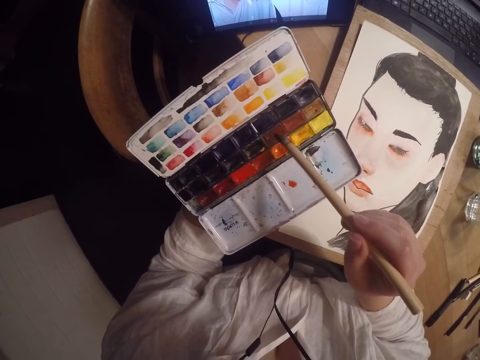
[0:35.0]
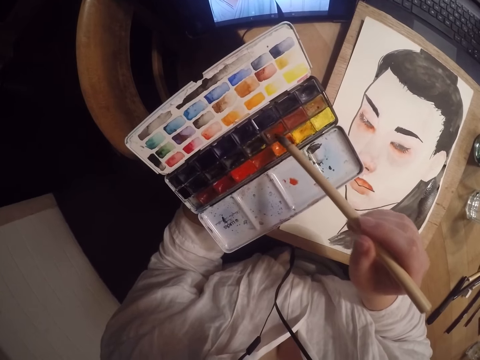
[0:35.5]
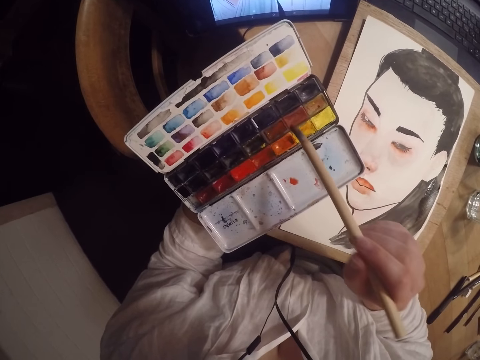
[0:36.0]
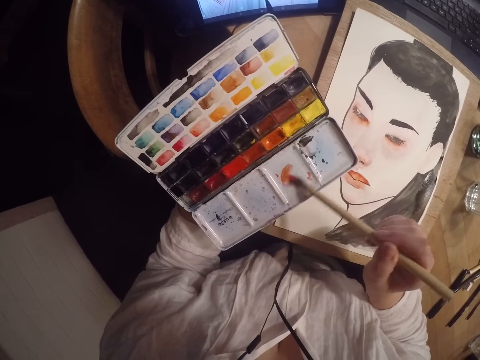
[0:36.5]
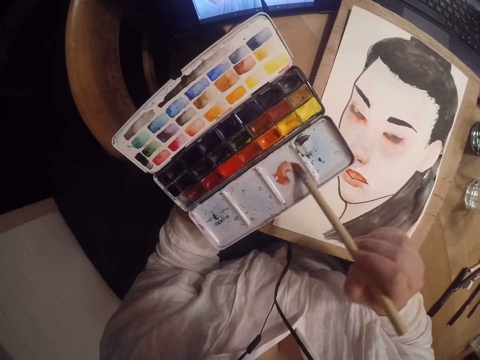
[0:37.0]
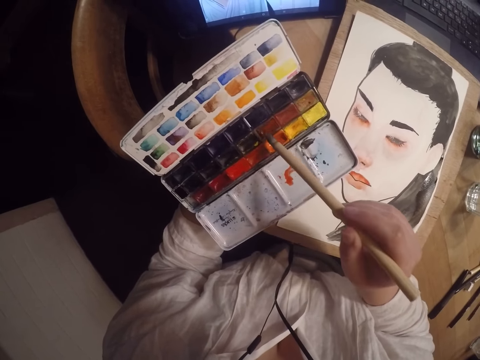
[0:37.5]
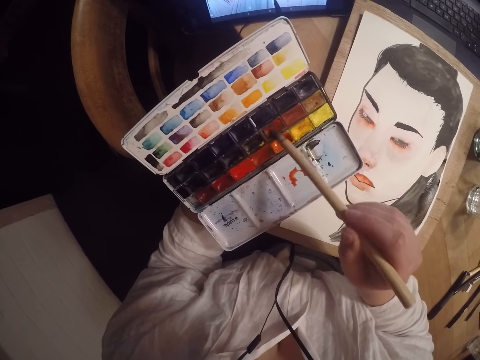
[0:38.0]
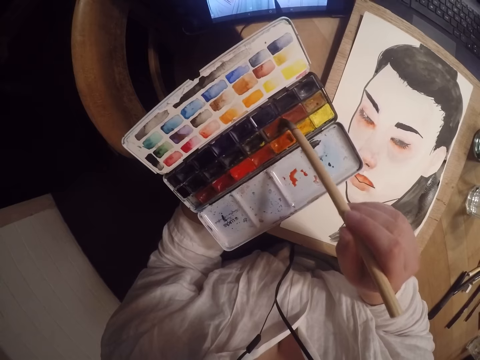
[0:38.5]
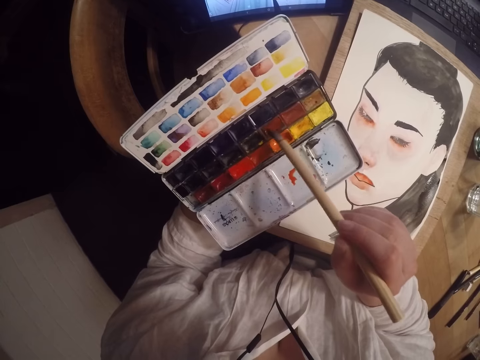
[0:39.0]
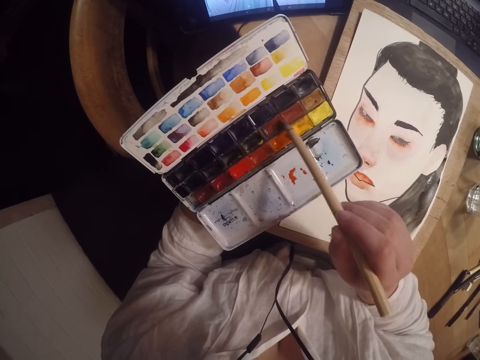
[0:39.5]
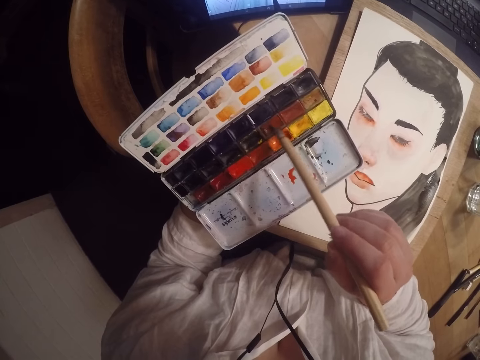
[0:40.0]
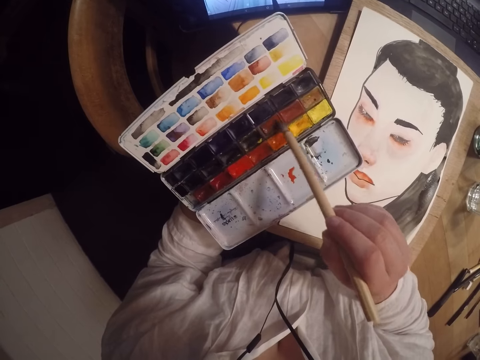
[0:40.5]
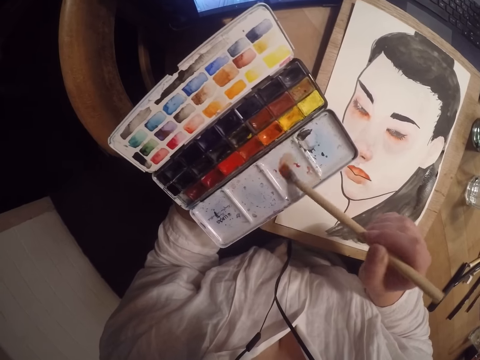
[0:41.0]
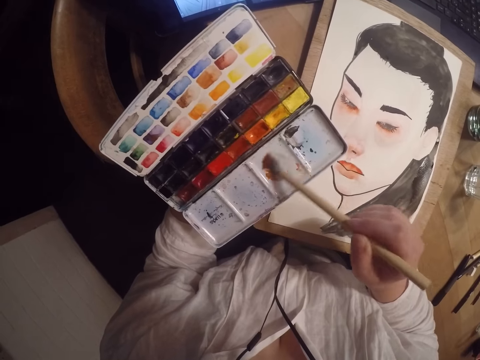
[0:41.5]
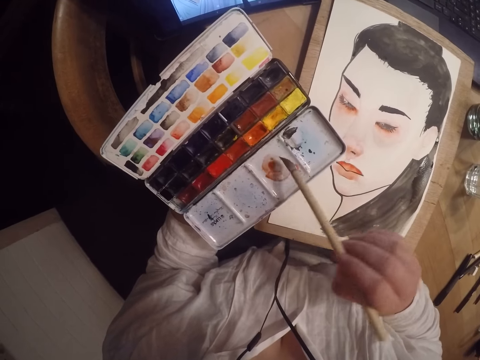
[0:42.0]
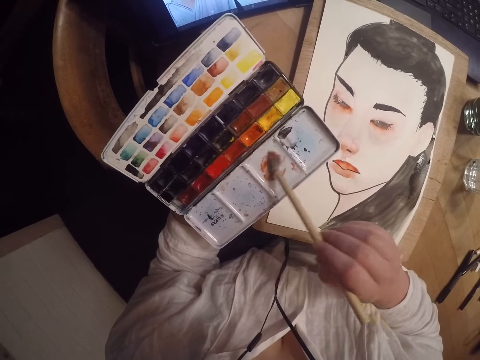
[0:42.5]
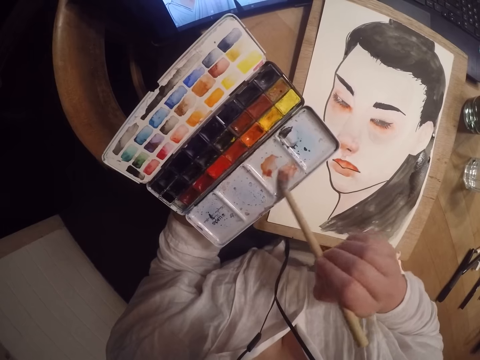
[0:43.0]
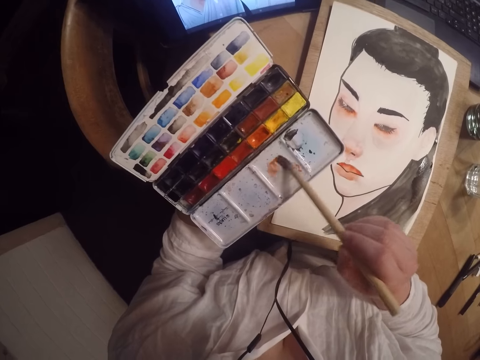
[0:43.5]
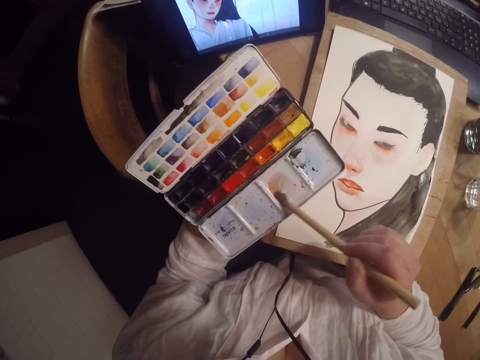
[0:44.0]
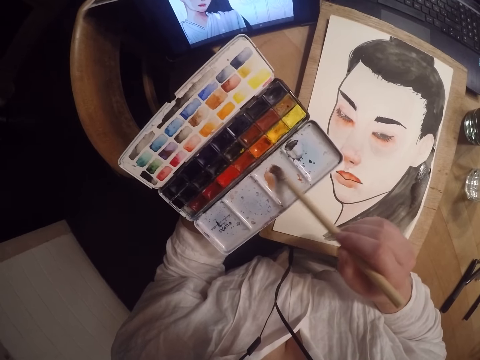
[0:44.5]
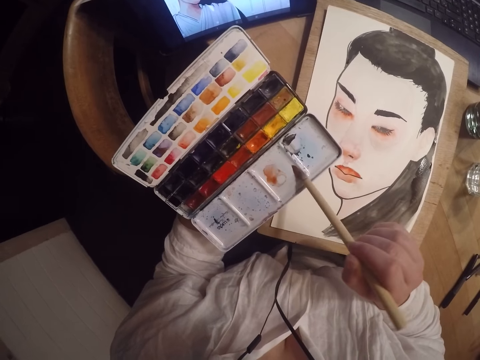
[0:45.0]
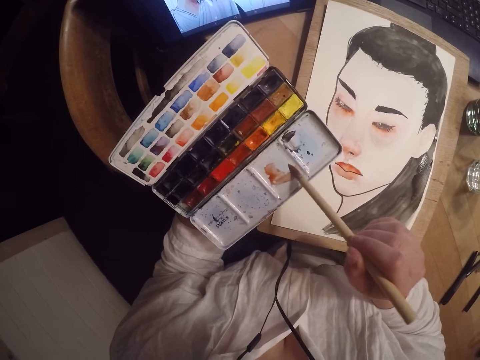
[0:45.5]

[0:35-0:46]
The camera wearer swirls a brown color on the paint palette with the brush. They wipe the brush in the pan watercolor. They swirl the paint brush on the empty part of the palette. They swirl the brown color on the paint palette with the brush. They swirl the paint brush on the empty part of the palette.

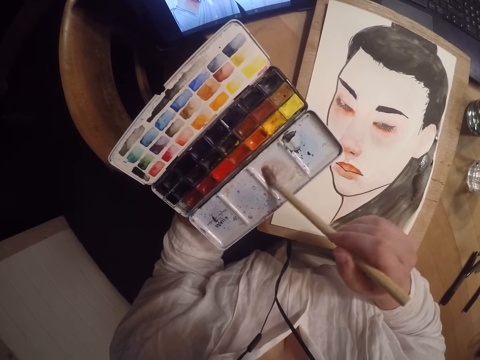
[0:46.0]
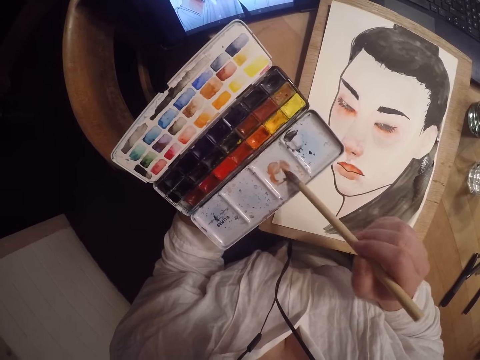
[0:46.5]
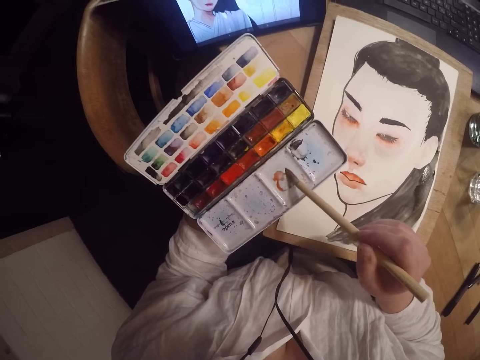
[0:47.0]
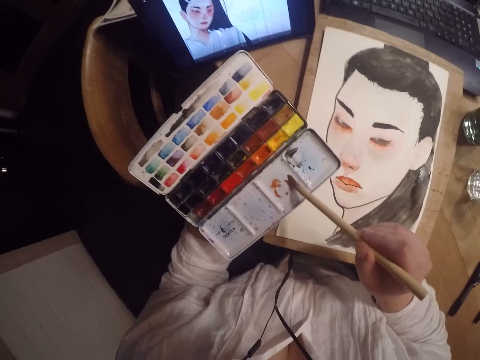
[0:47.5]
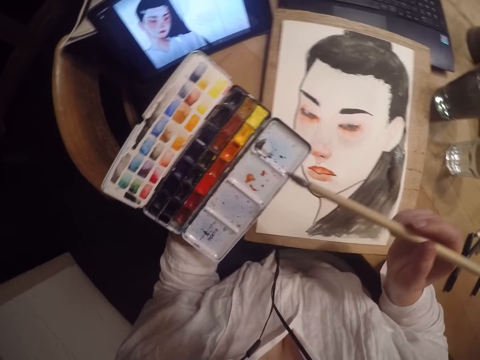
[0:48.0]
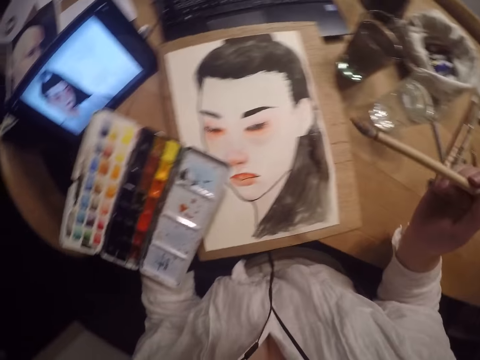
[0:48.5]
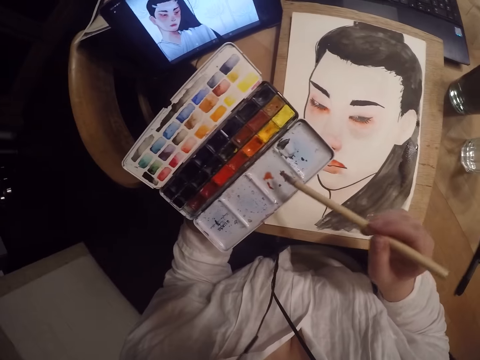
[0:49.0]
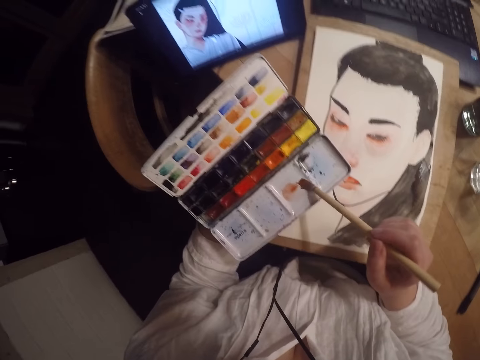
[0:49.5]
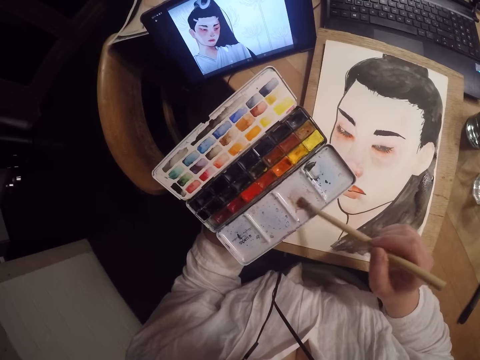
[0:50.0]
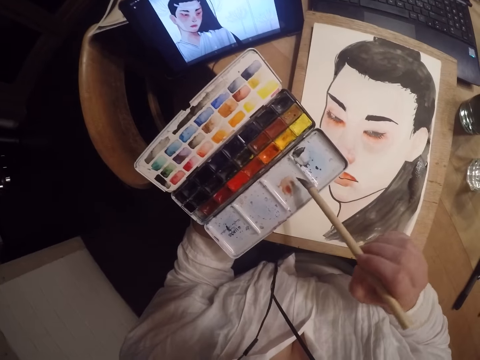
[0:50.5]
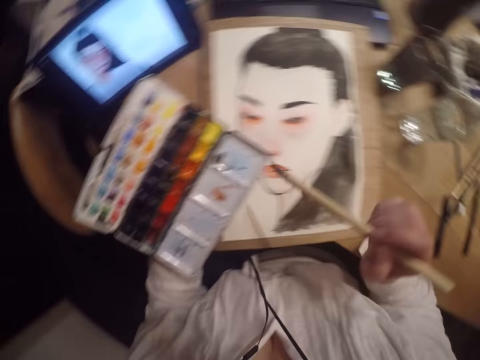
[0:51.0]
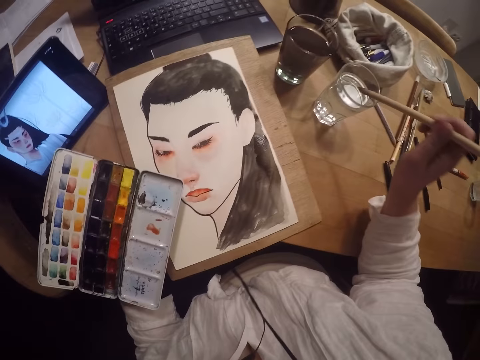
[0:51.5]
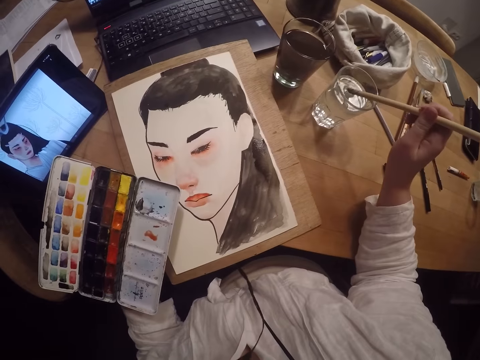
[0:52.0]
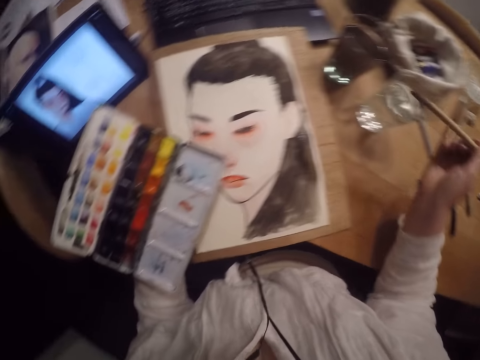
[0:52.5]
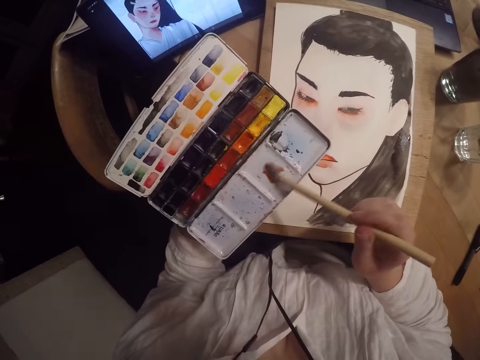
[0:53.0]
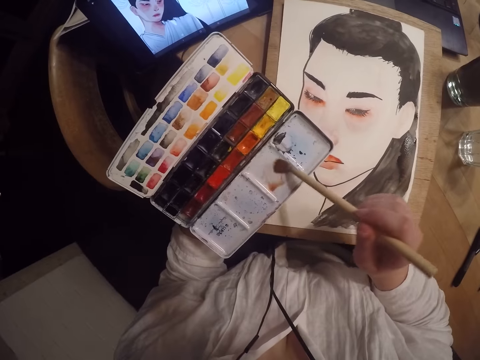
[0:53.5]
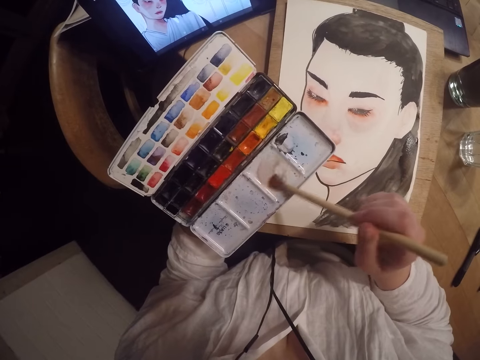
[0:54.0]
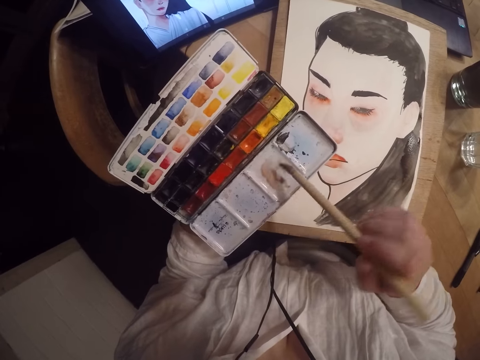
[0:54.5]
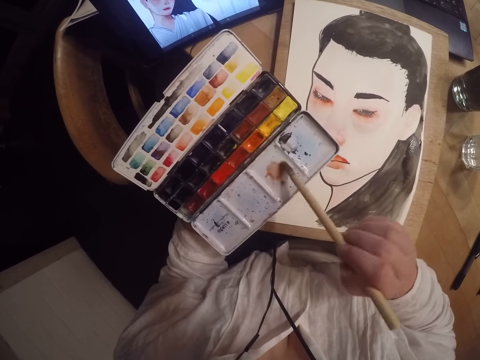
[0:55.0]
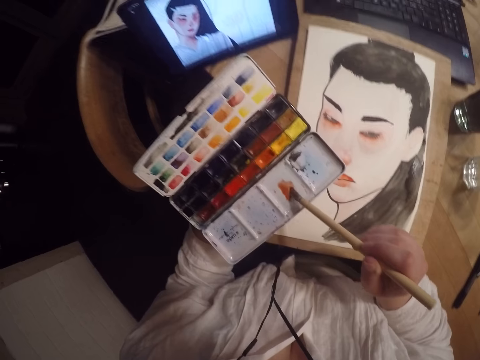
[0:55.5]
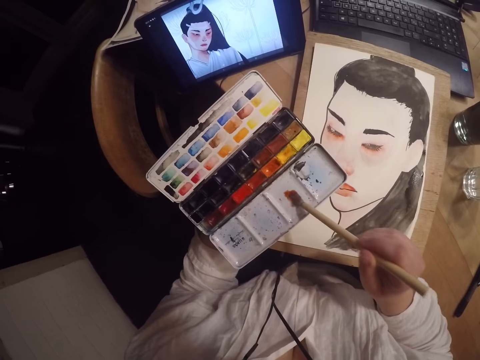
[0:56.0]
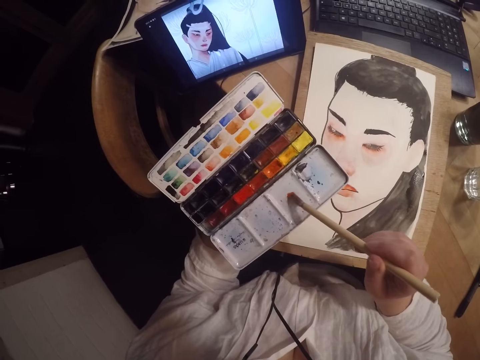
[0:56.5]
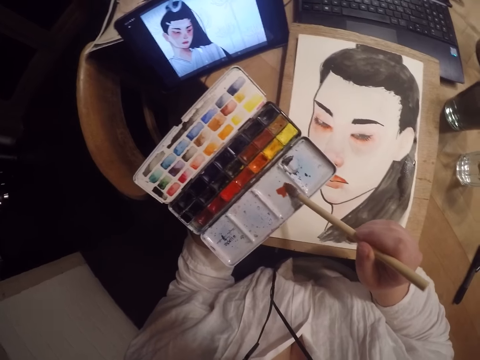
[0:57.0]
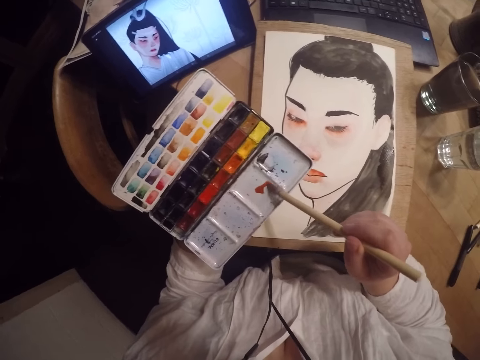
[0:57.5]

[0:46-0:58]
The camera wearer moves the hand. They wipe the brush in the pan watercolor. They dip the paint brush in the glass cup with water. They swirl the paint brush on the empty part of the palette. They wipe the brush in the pan watercolor.

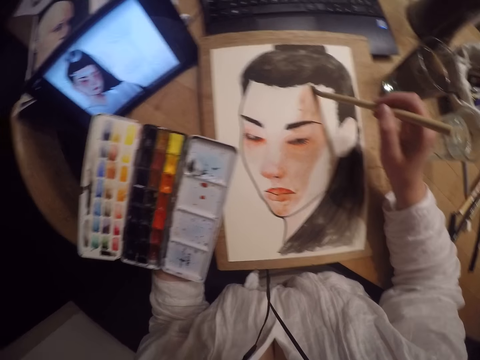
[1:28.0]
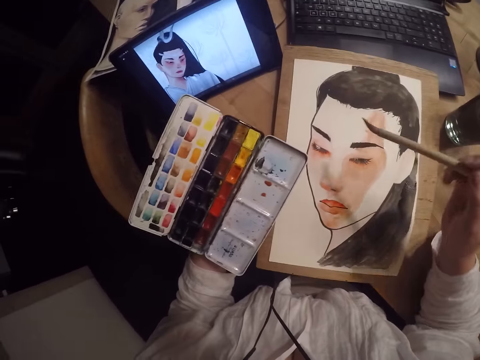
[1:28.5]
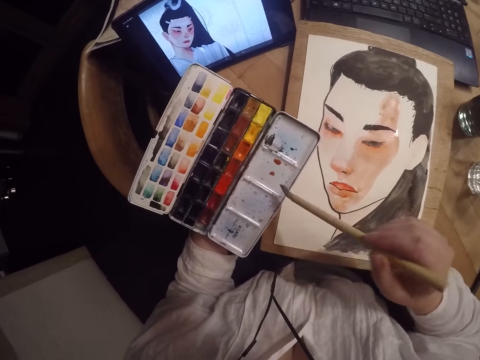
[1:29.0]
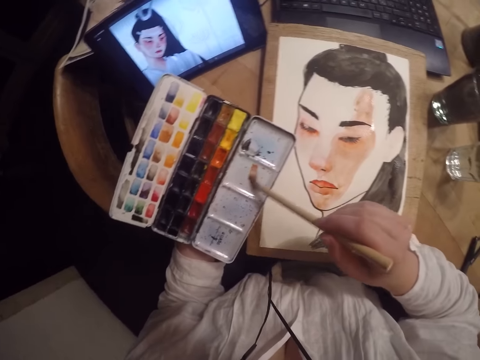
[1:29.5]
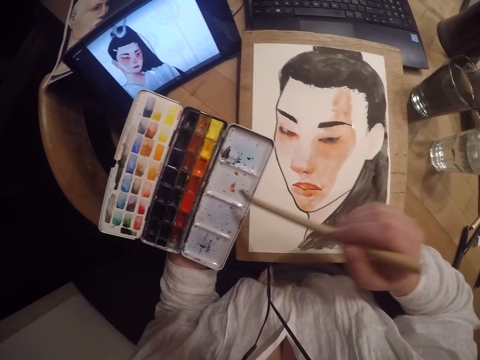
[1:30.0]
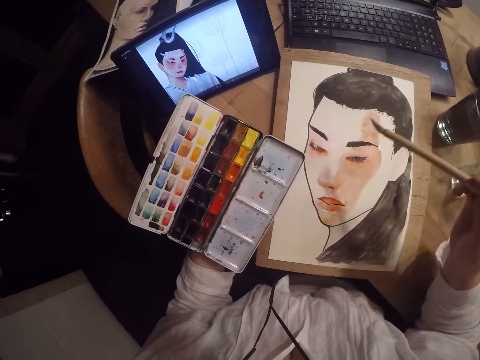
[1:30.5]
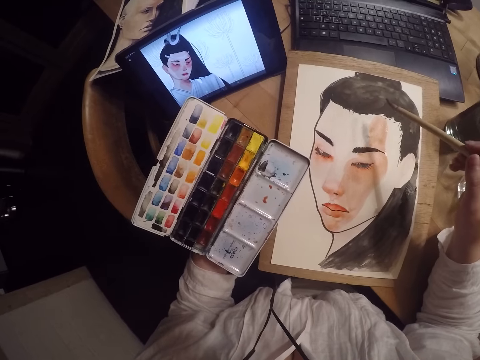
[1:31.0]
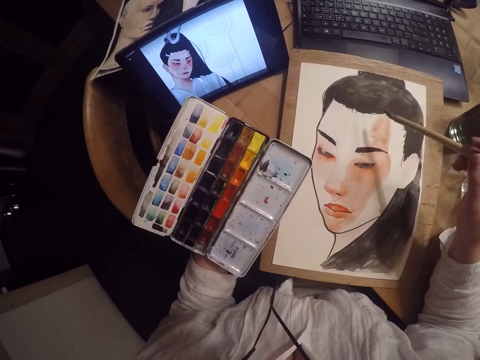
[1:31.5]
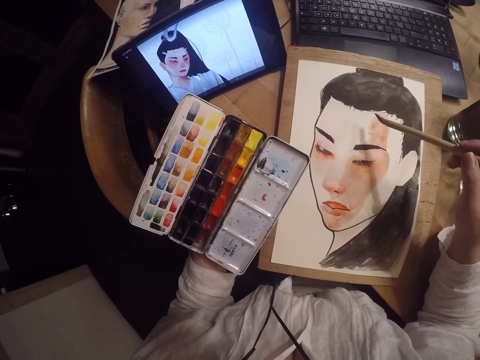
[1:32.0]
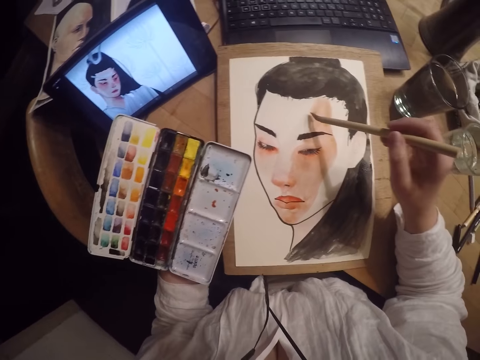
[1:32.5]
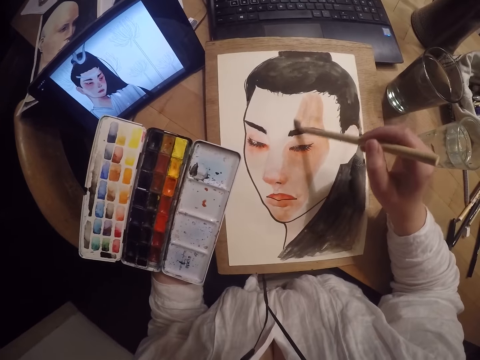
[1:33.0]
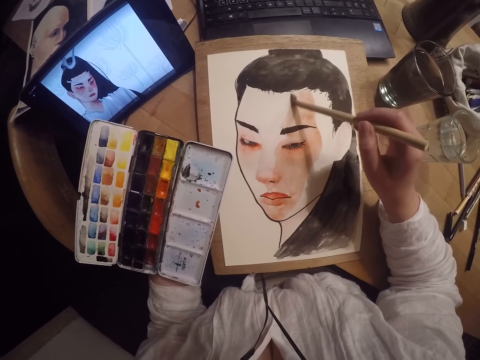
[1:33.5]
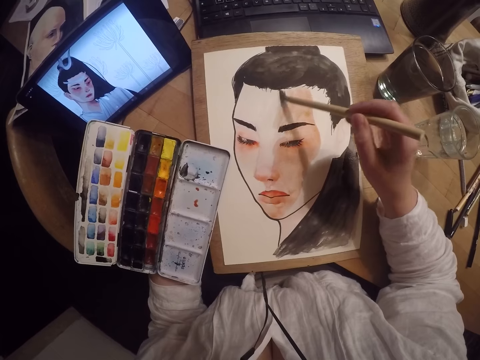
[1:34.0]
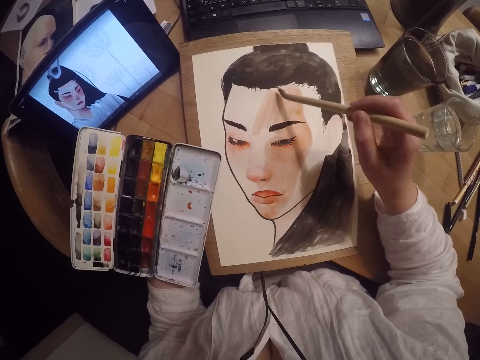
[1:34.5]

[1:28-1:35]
The camera wearer dips the paint brush on the empty part of the palette. They wipe the brush in the pan watercolor. They paint the drawing.
